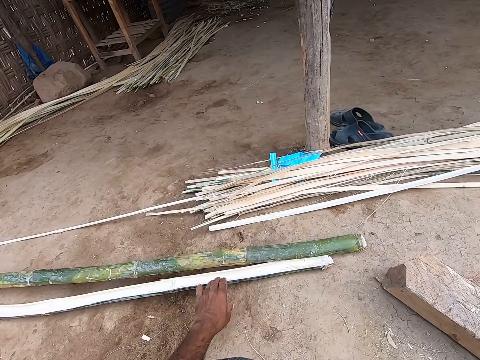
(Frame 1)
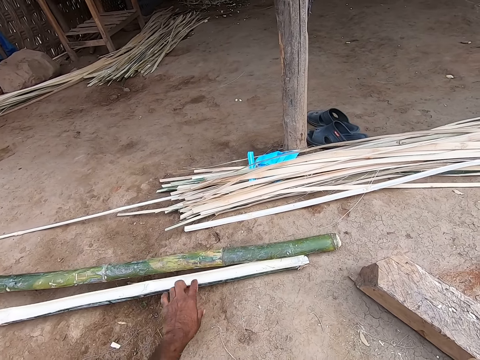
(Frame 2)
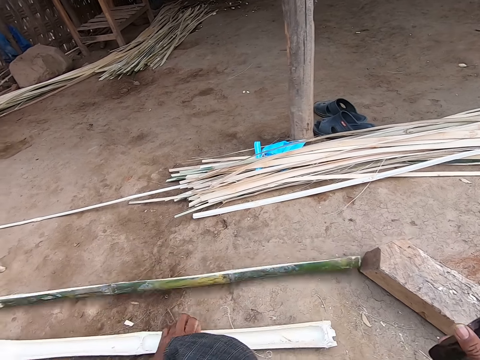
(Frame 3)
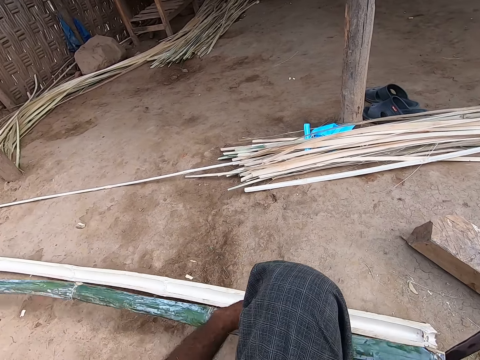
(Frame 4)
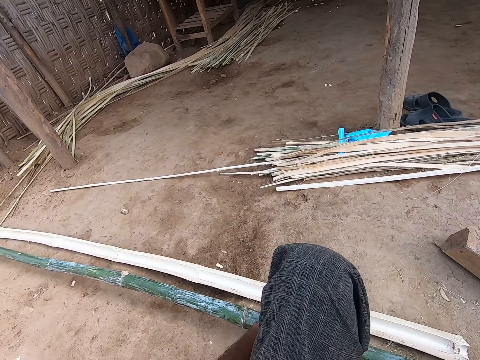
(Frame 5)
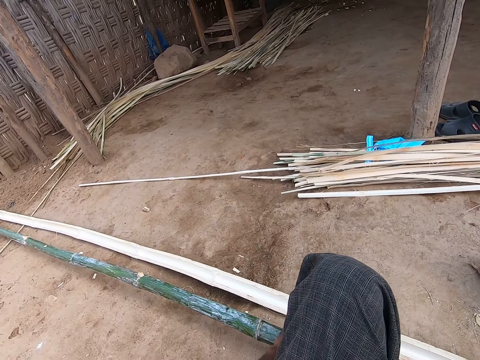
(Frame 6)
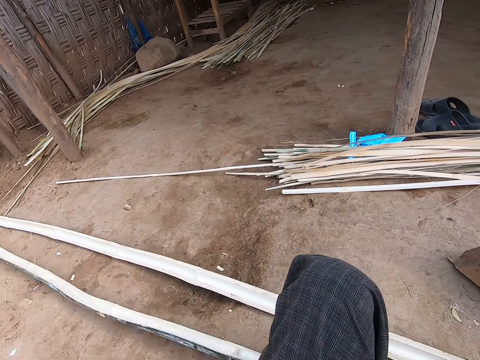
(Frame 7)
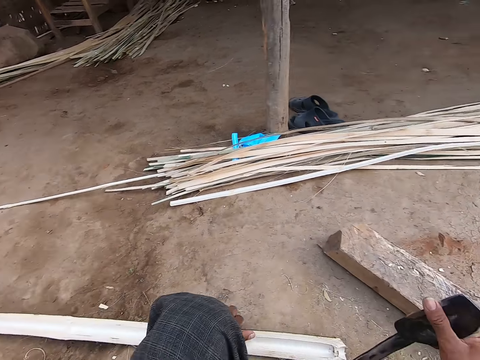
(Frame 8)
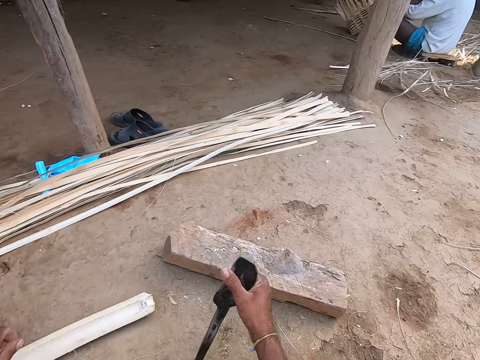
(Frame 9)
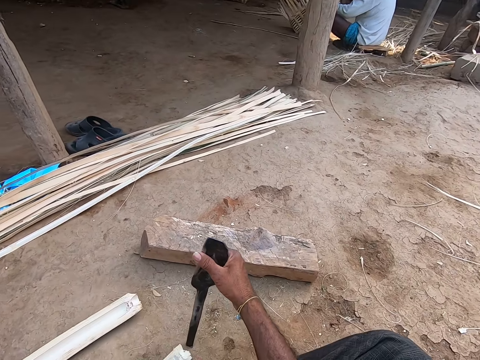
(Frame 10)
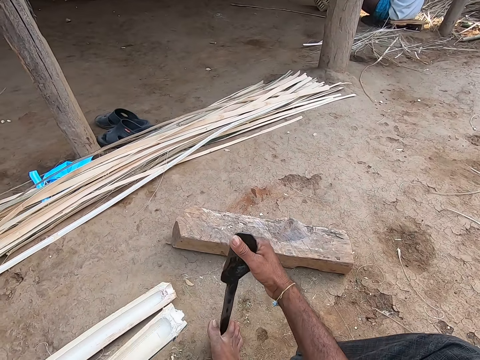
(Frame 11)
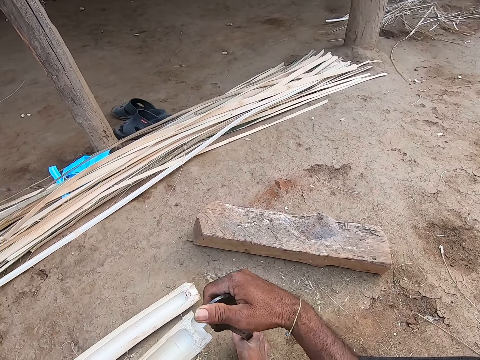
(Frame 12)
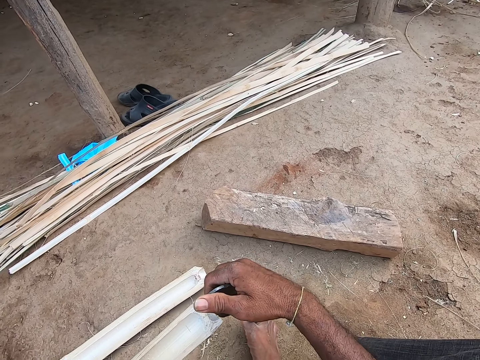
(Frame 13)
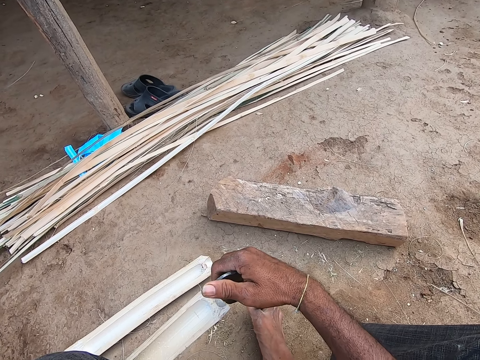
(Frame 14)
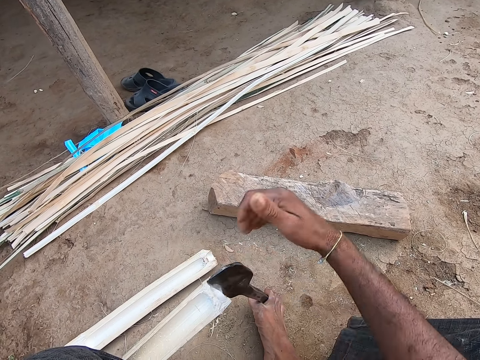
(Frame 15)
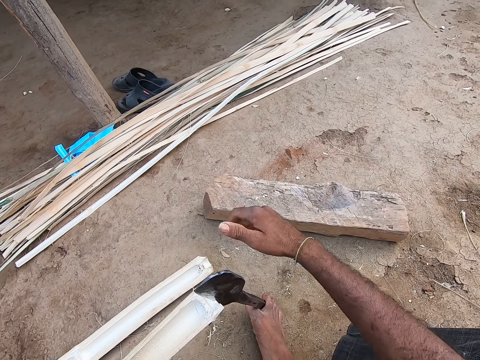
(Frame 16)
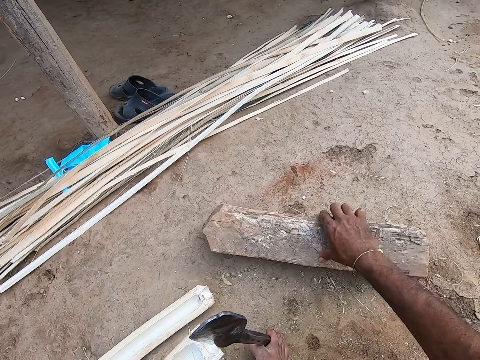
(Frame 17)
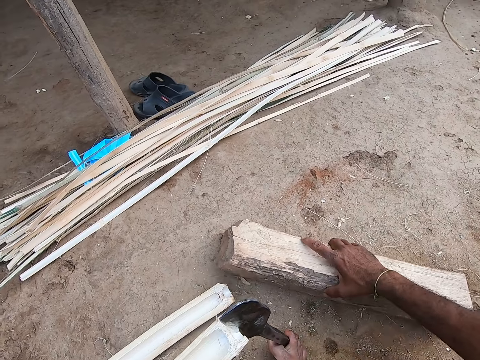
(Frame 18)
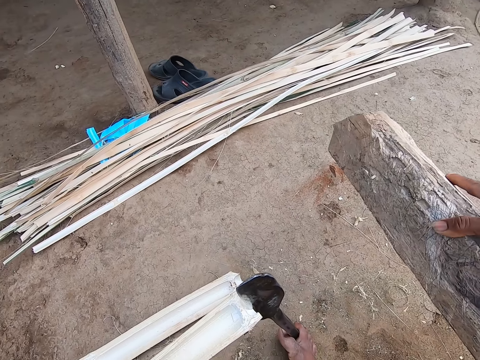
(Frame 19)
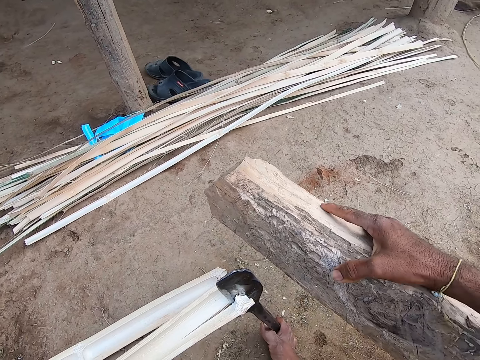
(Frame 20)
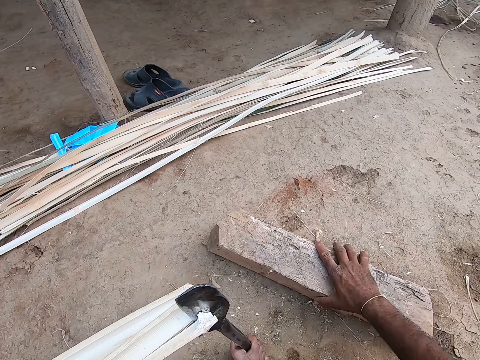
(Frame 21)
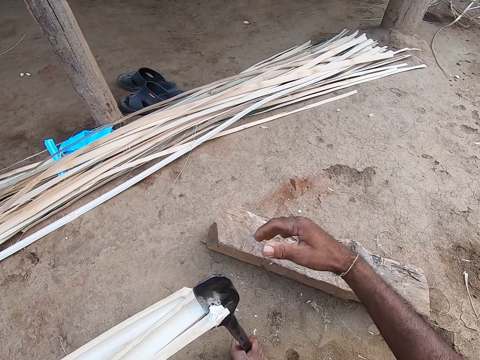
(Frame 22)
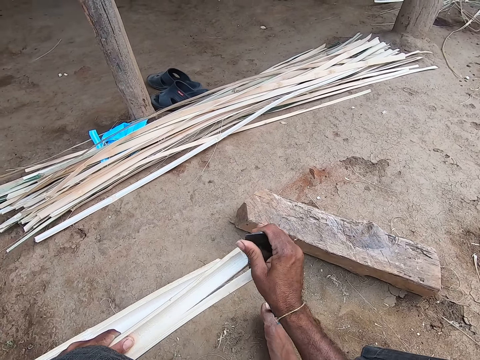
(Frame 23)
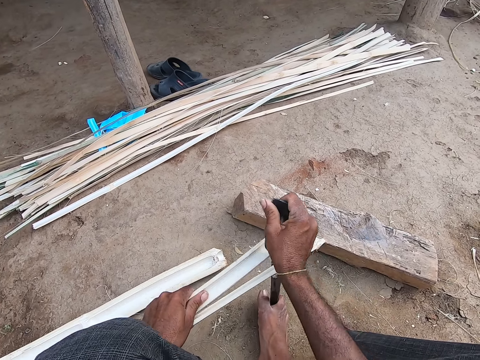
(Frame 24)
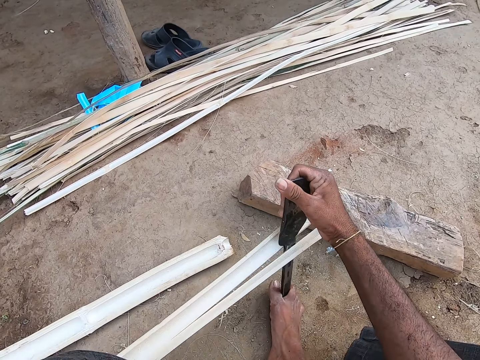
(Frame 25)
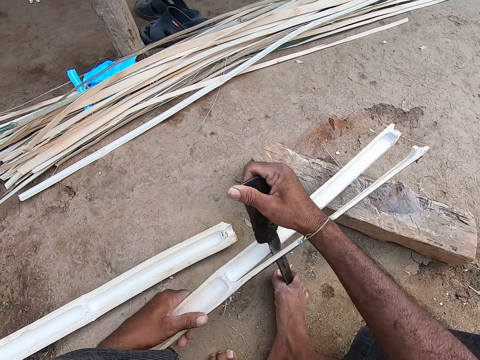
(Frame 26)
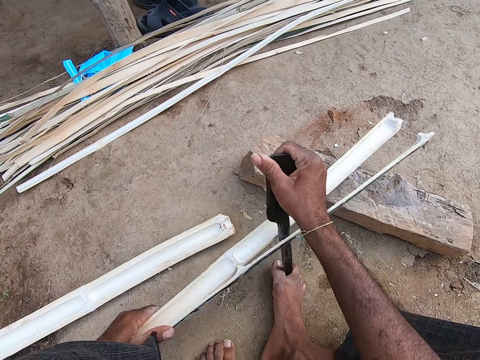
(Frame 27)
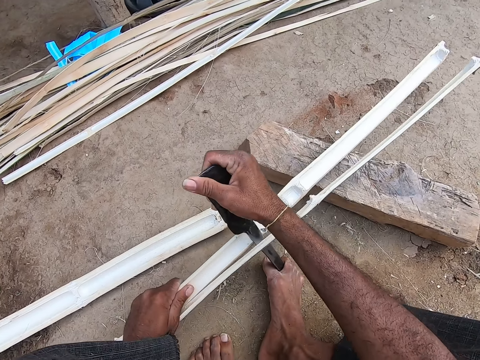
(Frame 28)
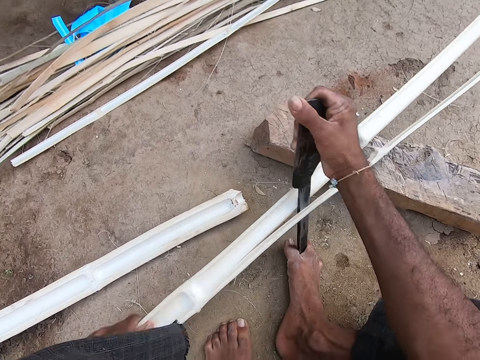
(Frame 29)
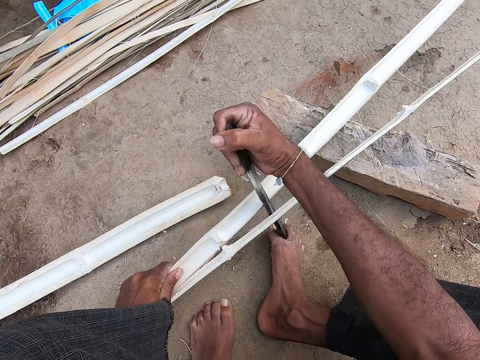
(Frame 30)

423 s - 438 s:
The camera wearer picks a bamboo stick from the floor with his left hand. He drops the bamboo stick on the floor with his left hand. He moves the bamboo stick on the floor with his left hand. He holds the knife on the floor with his right leg. He hits the knife on the floor against the bamboo stick with his right hand. He carries the log of wood from the floor with his right hand. He hits the knife on the floor against the bamboo stick with the log of wood in his right hand. He drops the log of wood on the floor with his right hand. He splits the bamboo stick with the knife in his right hand. He cuts the bamboo with the big knife.

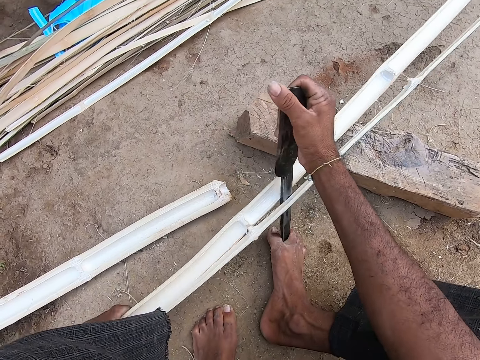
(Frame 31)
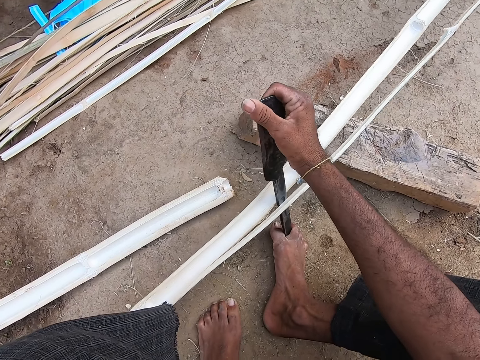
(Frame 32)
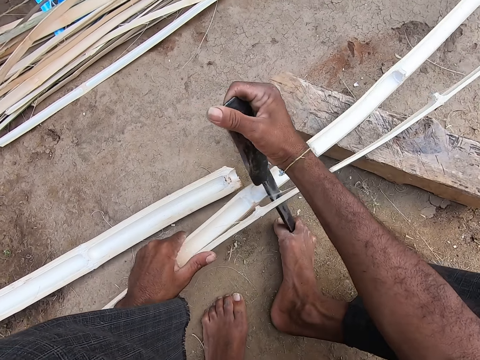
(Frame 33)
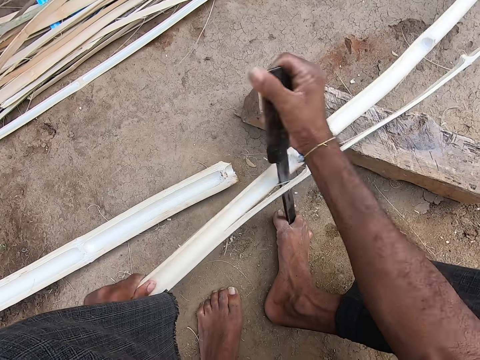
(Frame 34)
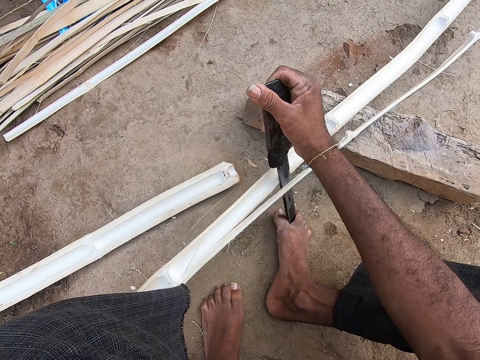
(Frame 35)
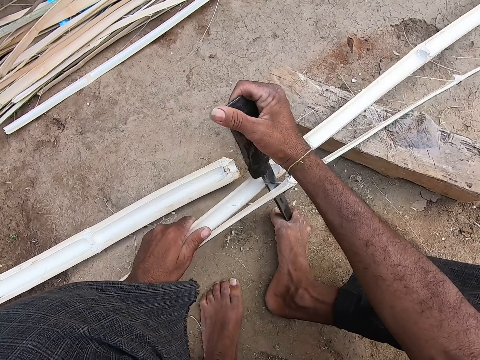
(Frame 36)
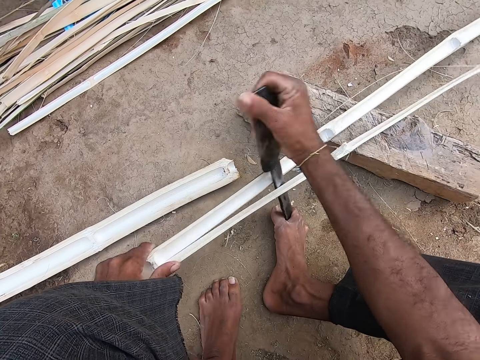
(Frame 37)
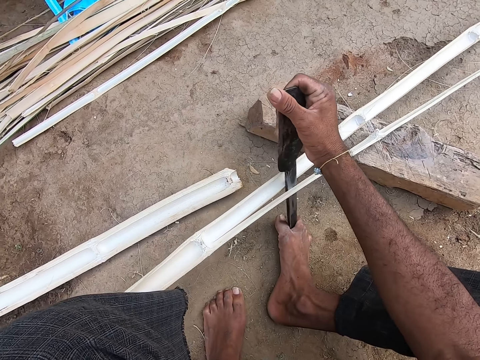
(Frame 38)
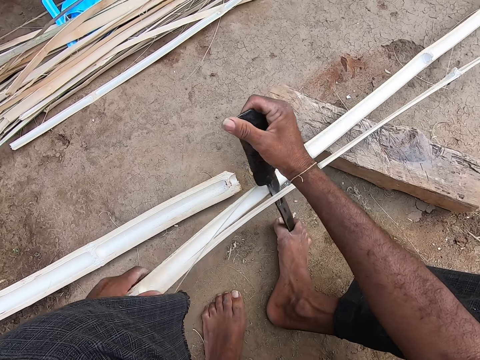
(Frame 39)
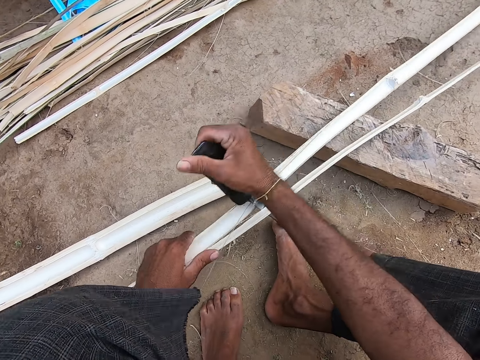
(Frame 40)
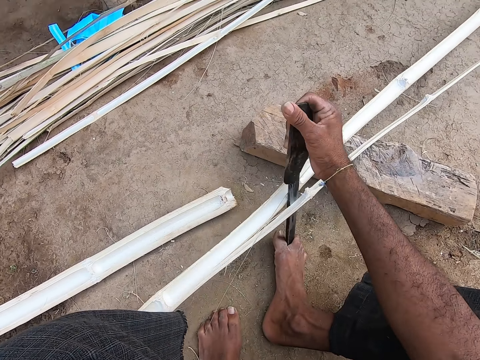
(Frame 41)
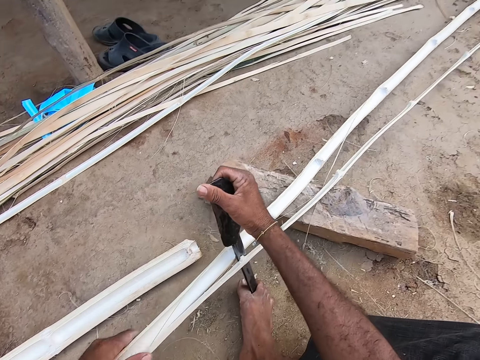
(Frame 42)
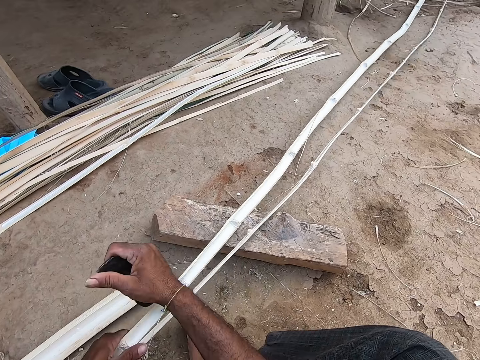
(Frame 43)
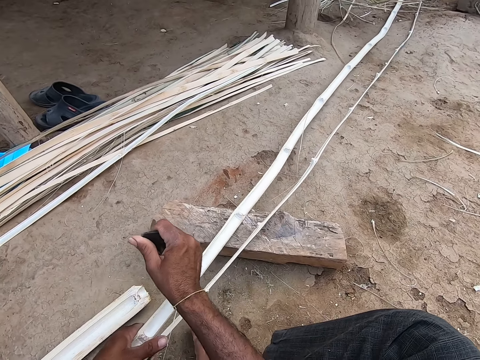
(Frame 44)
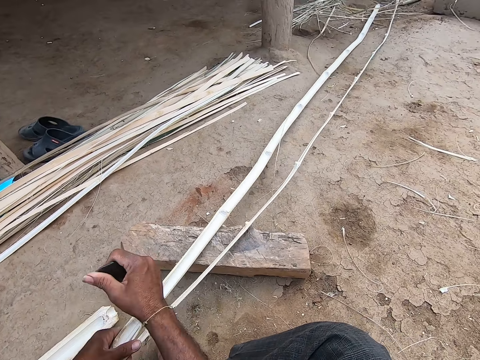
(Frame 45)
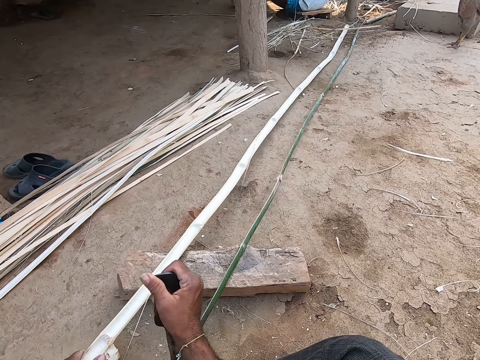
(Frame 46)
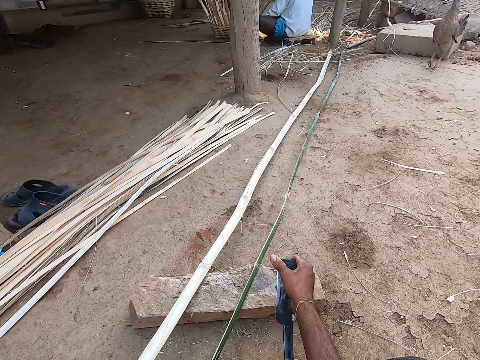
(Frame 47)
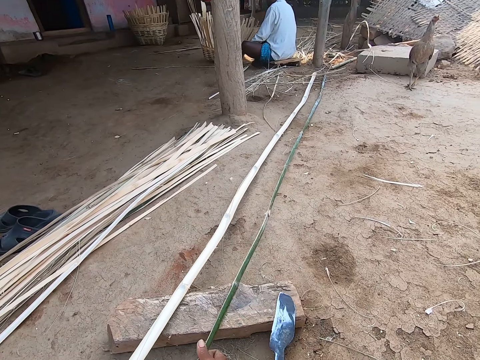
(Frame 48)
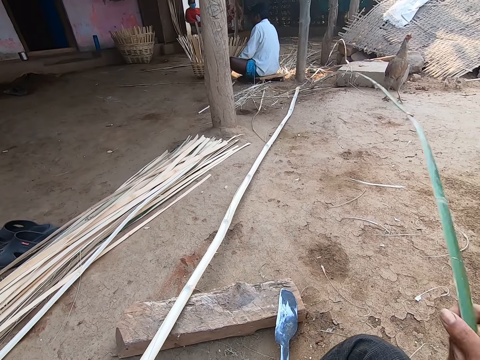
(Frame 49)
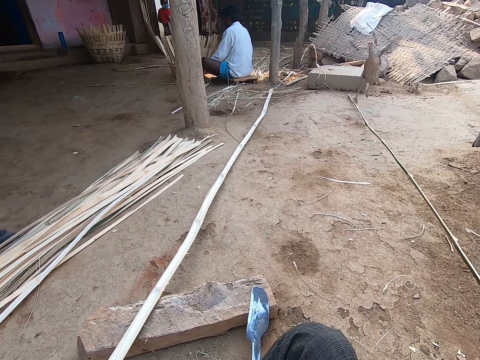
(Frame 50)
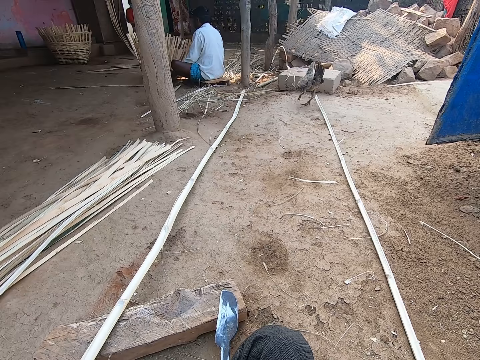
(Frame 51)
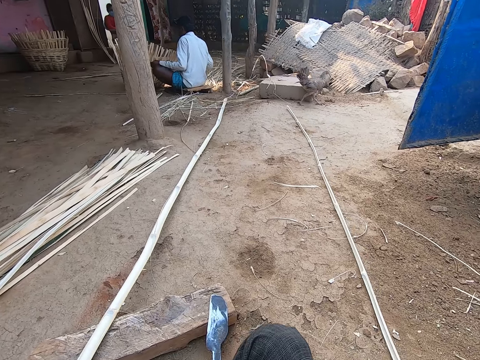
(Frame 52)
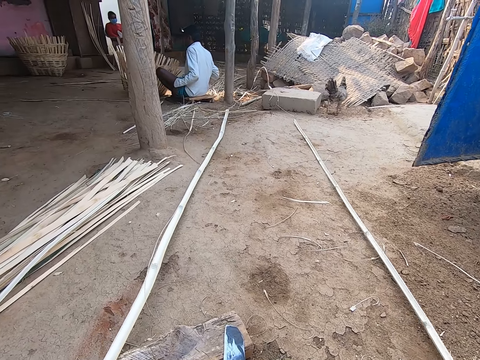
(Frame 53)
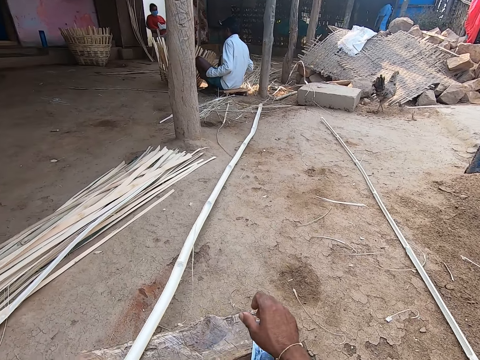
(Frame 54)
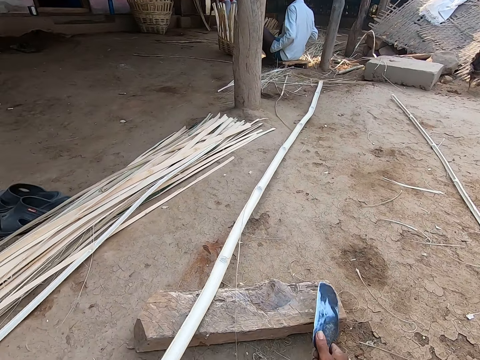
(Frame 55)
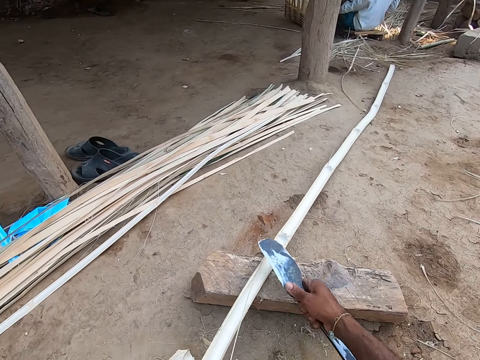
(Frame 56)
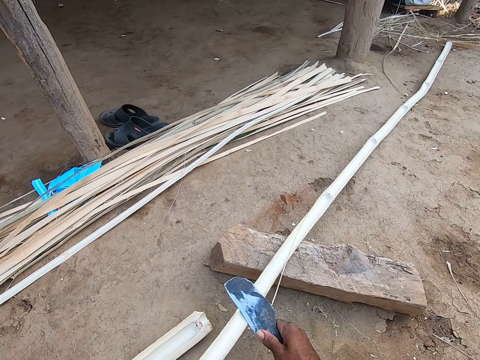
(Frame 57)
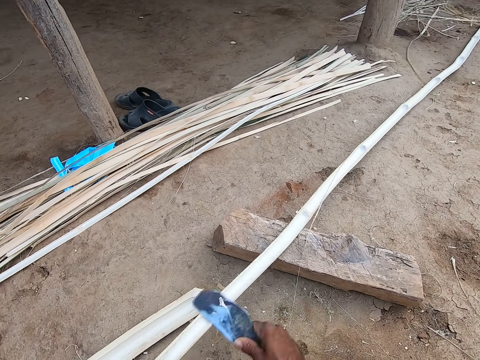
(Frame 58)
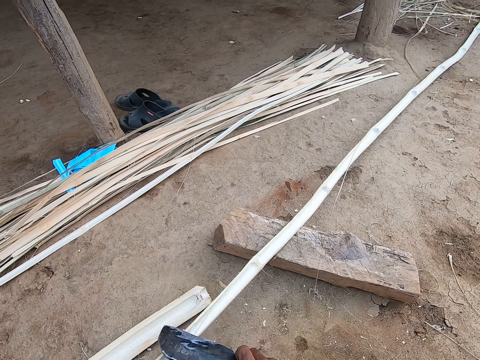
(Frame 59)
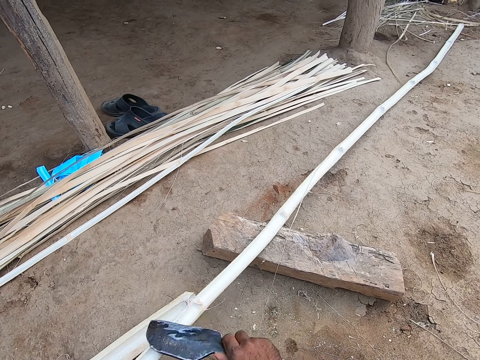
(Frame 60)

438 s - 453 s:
The camera wearer cuts the bamboo with a big knife. He cuts the bamboo again. He drops the knife on the log of wood with his right hand. He picks the bamboo strip from the log of wood with his right hand. He drops the bamboo strip on the floor with his right hand. He picks the knife from the log of wood with his right hand. He scrapes the bamboo strip with the knife in his right hand.
